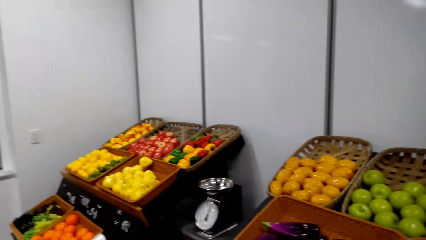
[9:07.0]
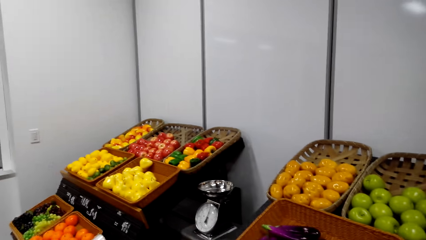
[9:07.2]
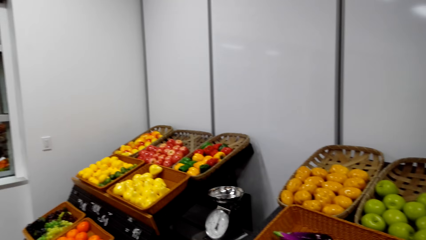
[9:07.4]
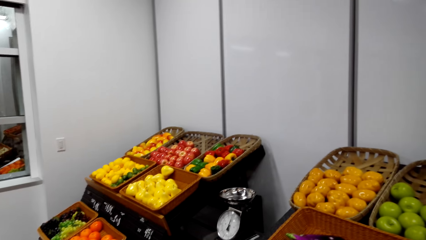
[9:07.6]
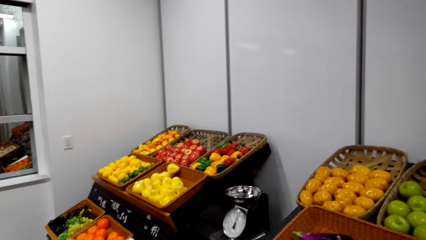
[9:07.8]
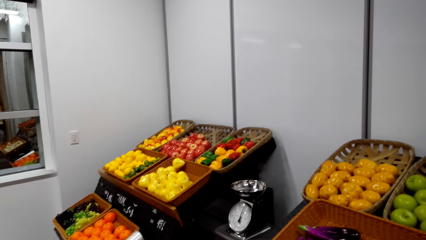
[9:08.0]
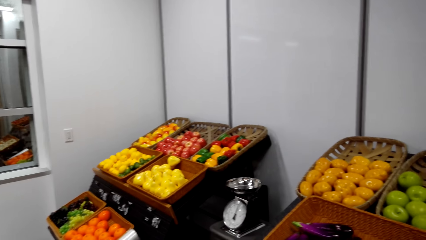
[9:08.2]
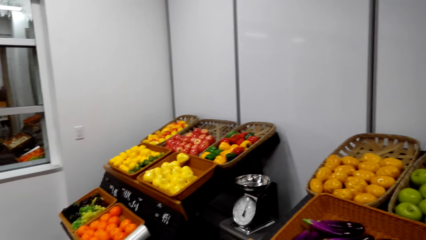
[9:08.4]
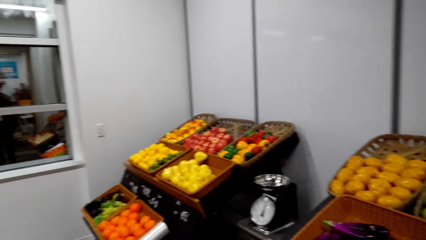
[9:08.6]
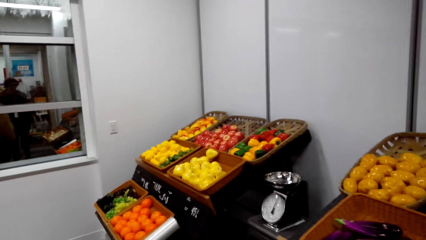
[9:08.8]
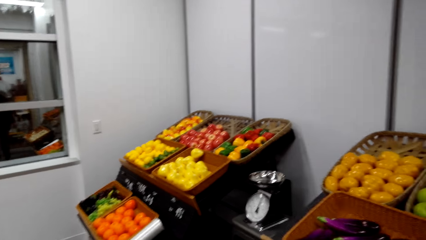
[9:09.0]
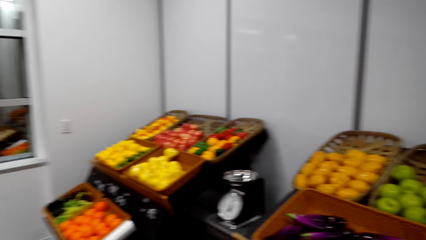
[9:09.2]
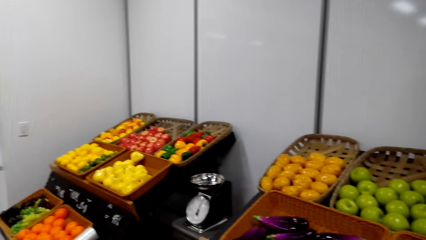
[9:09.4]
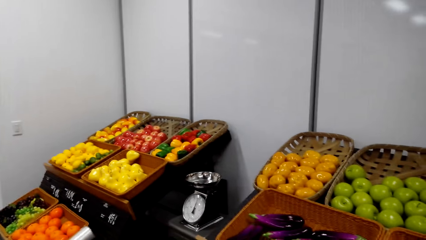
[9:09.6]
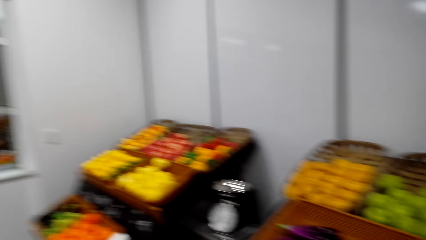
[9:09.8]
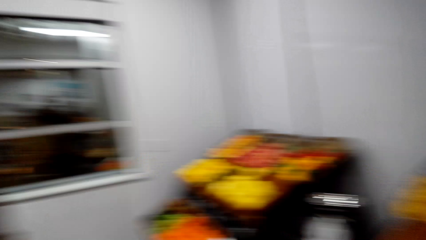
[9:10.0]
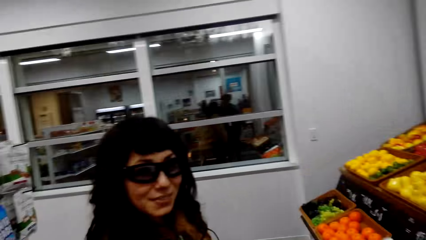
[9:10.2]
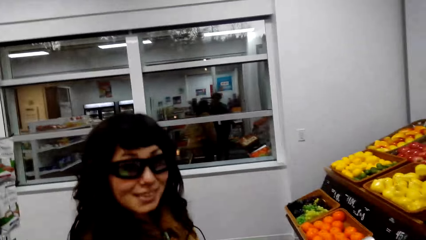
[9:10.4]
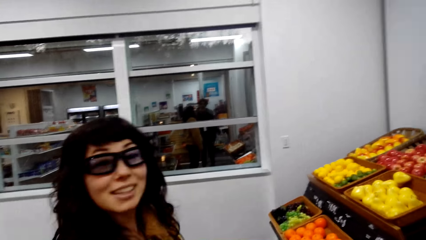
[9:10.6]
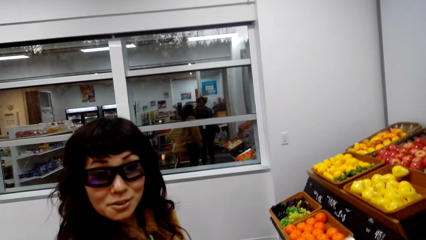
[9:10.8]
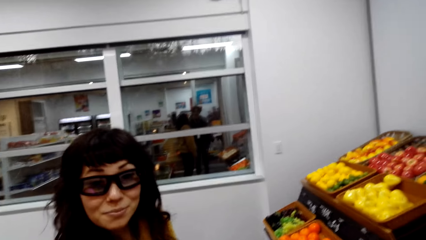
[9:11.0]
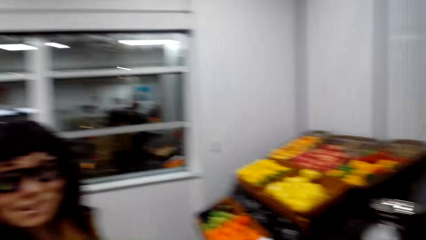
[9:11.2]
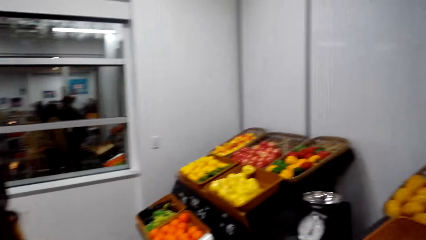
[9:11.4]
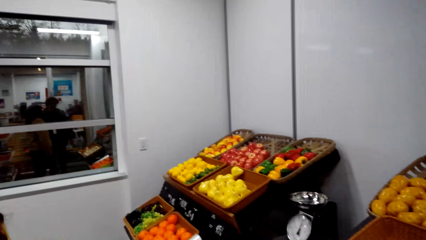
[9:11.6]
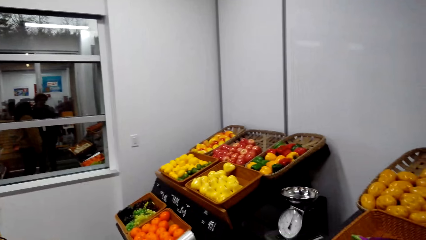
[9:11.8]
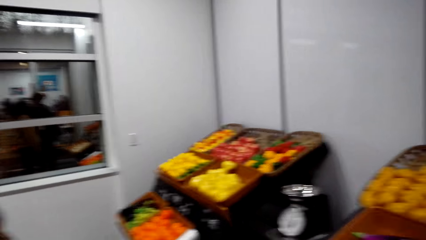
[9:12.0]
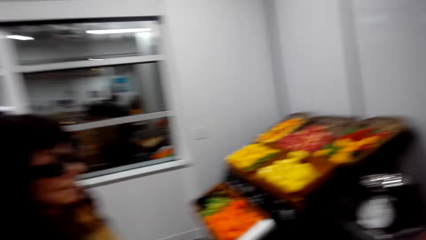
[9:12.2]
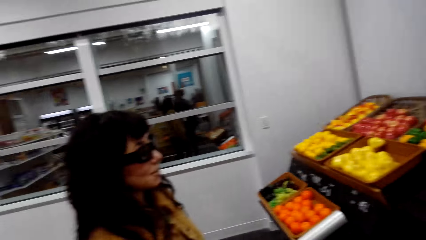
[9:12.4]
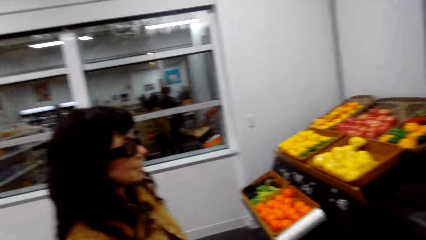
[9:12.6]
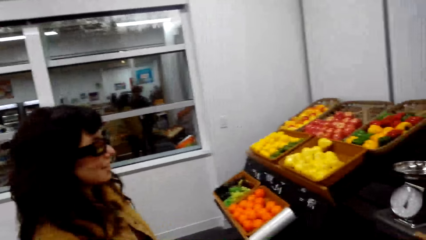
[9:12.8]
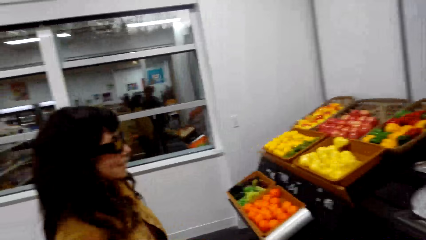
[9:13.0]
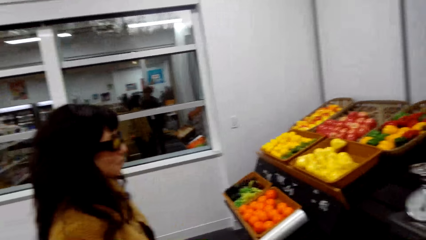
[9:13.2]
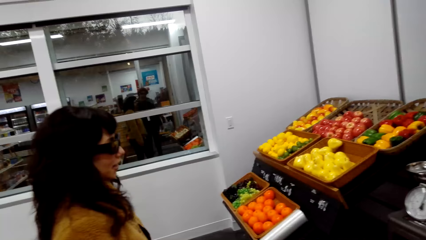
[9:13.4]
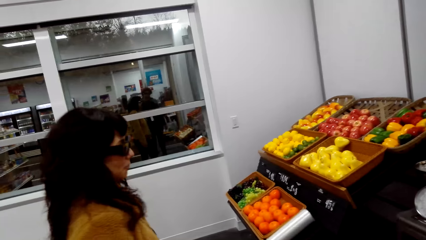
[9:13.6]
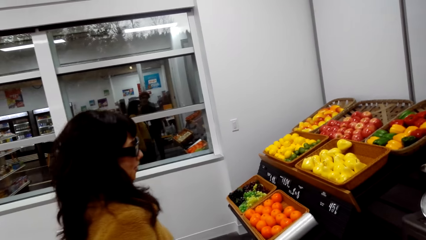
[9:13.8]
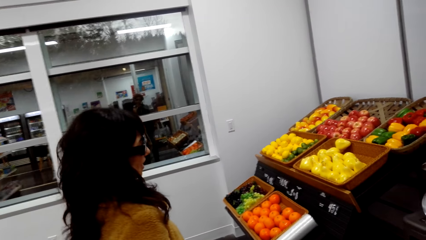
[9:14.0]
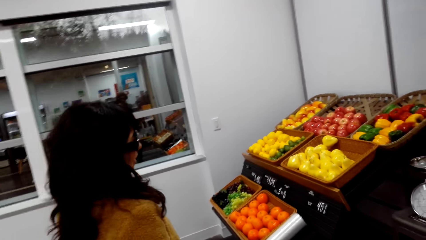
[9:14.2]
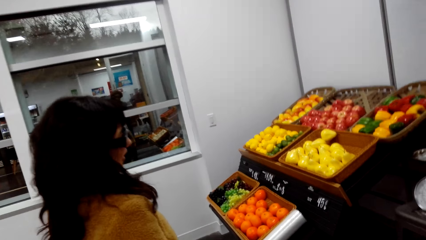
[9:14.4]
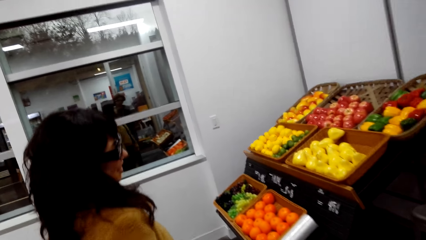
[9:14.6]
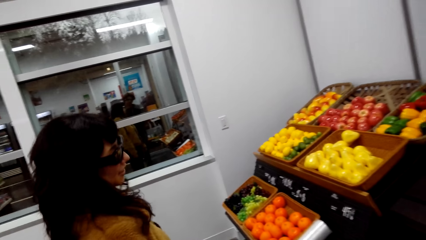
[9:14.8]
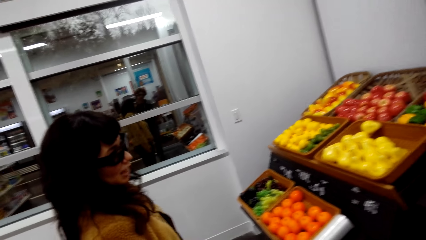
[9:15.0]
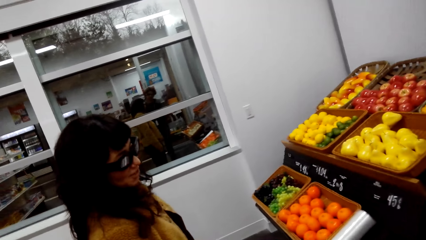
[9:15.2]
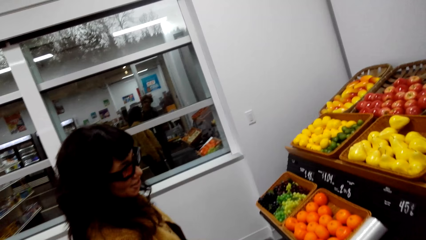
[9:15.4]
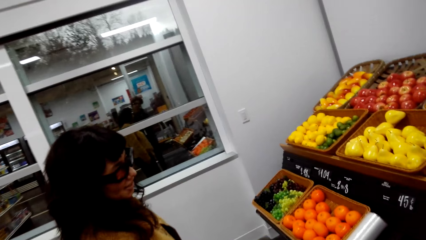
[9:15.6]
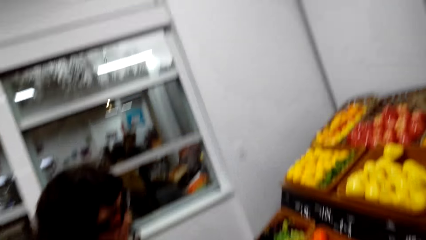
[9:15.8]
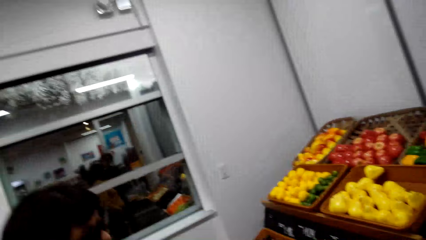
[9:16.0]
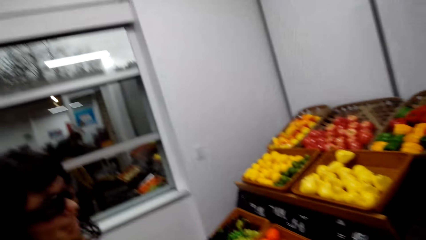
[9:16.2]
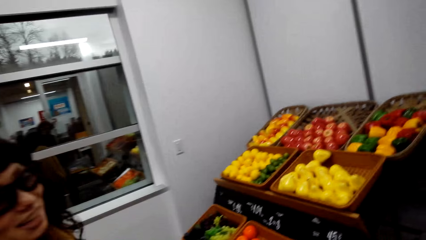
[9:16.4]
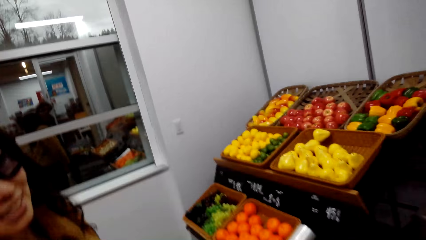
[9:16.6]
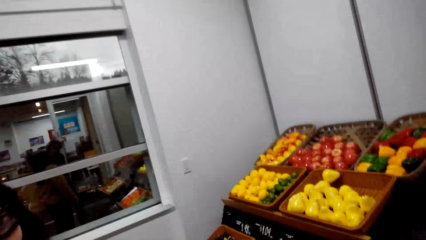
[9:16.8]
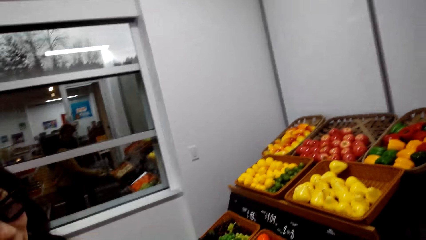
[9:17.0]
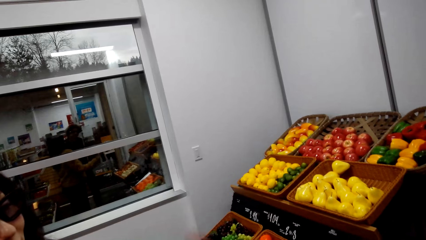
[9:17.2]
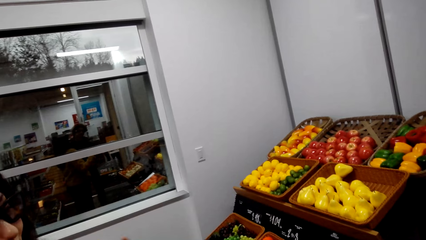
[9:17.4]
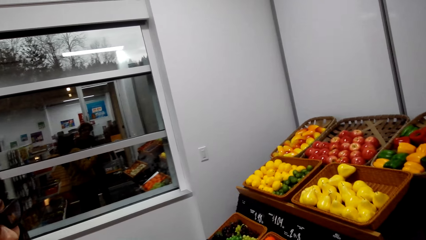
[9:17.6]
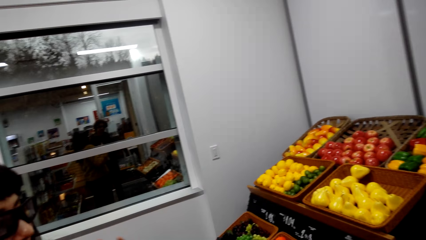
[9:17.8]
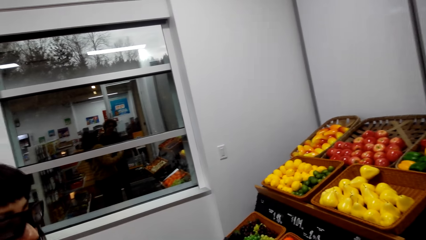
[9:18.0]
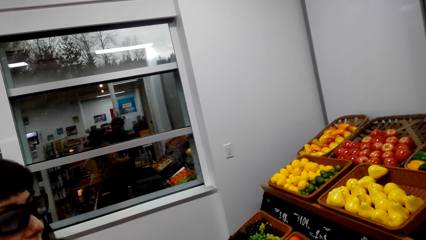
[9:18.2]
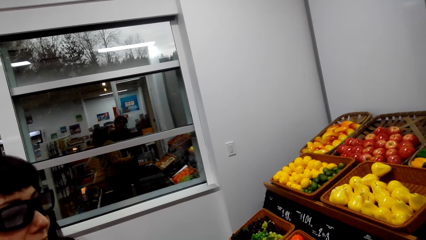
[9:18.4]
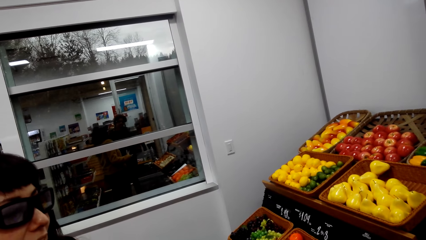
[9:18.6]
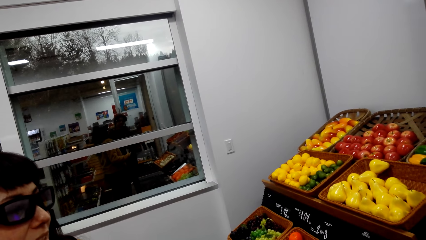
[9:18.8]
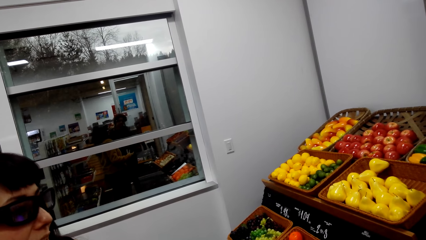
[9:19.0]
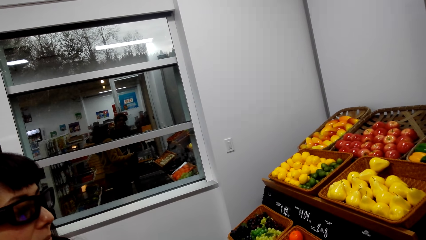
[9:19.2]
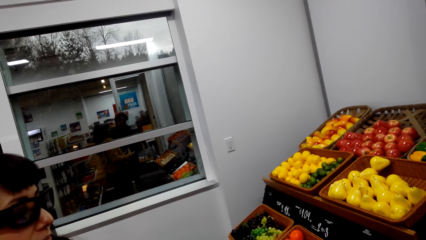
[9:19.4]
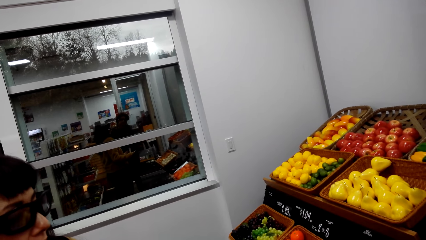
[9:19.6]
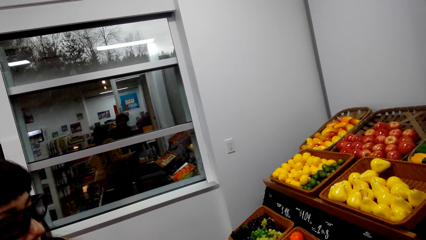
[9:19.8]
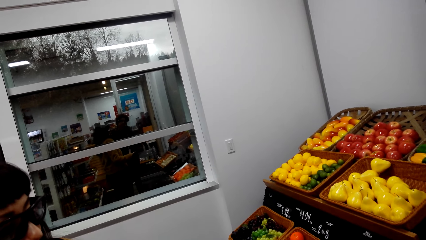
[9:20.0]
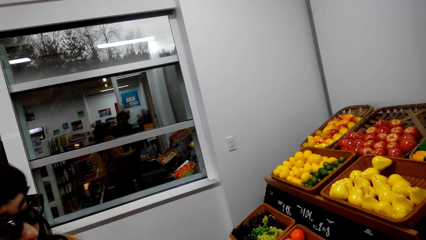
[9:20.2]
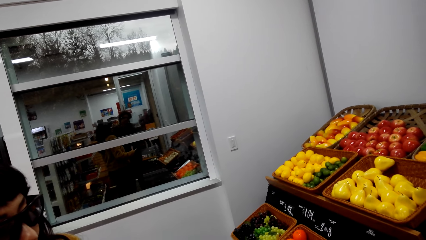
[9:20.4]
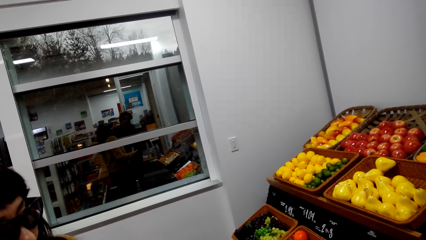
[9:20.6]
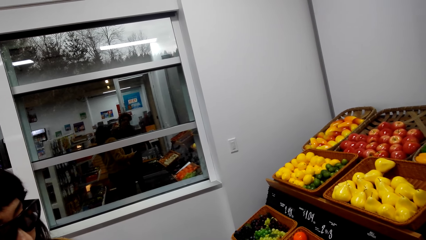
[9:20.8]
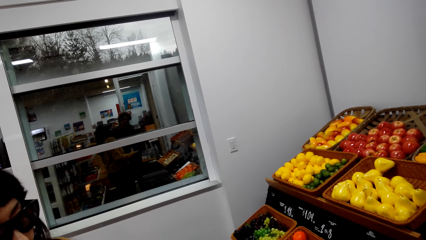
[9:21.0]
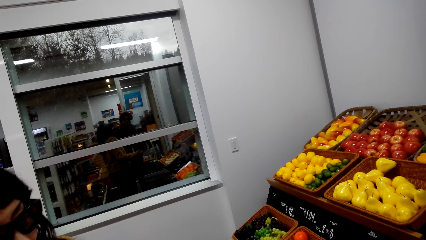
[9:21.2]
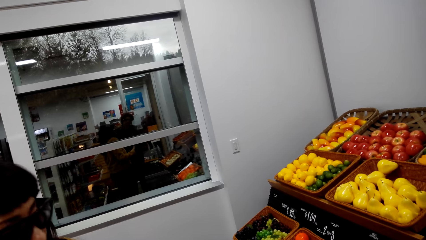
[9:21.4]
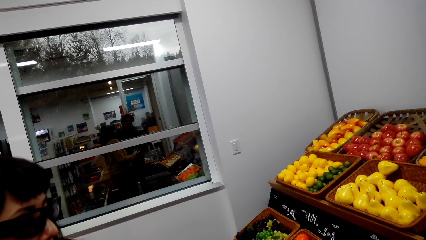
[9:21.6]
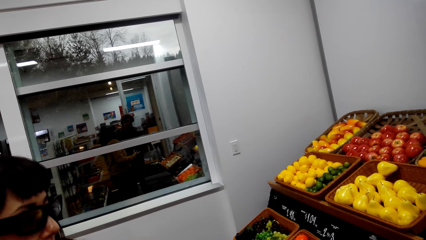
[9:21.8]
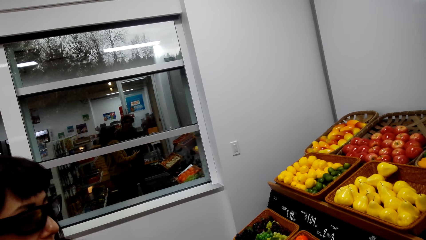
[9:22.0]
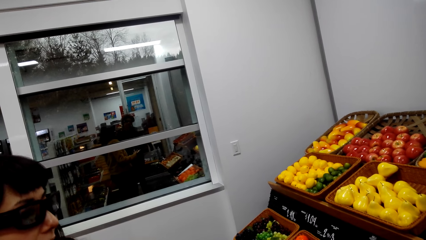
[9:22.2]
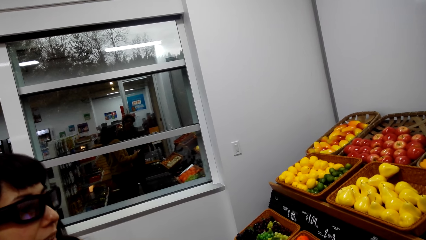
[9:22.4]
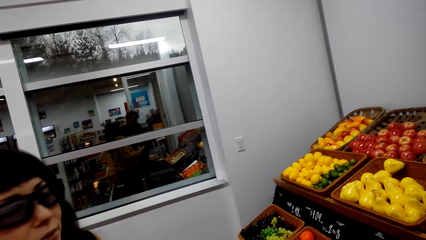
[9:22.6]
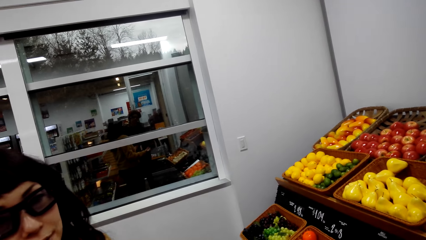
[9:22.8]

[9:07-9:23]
The camera wearer looks around. A person talks with the camera wearer. Another person interacts with the camera wearer.
